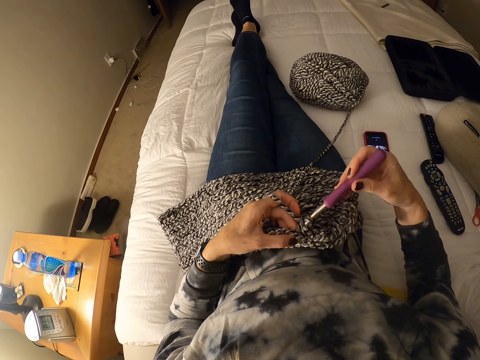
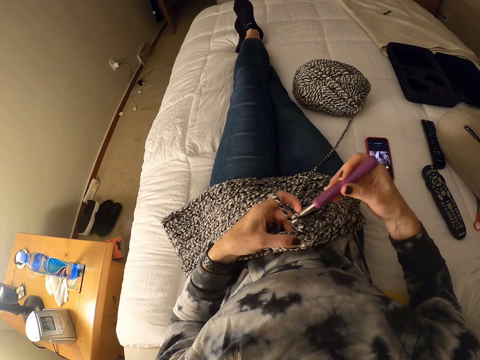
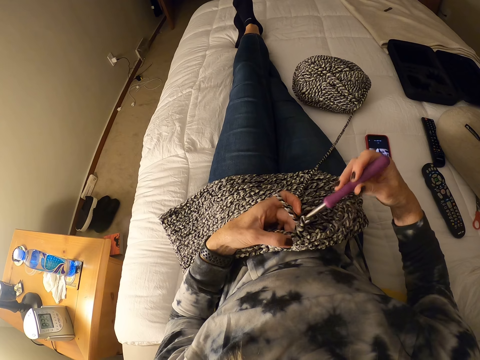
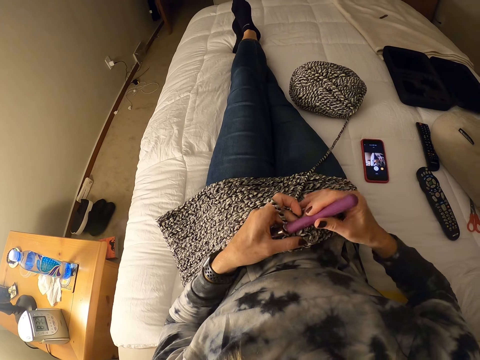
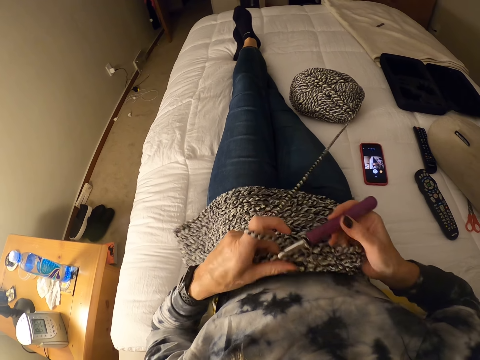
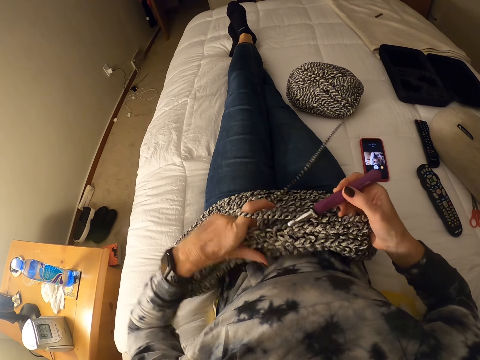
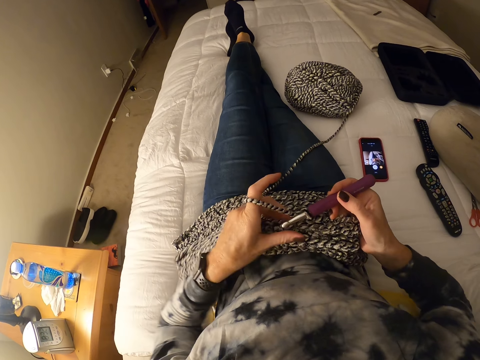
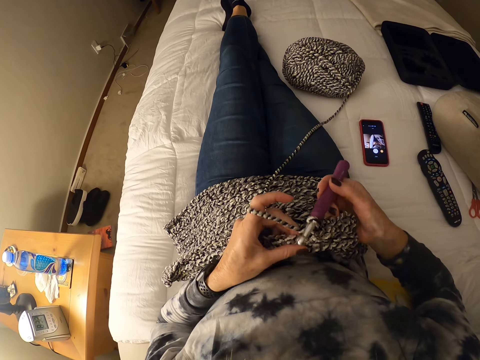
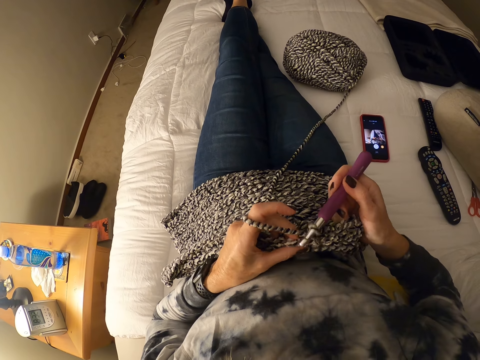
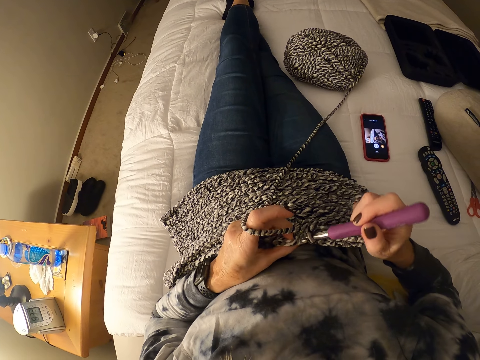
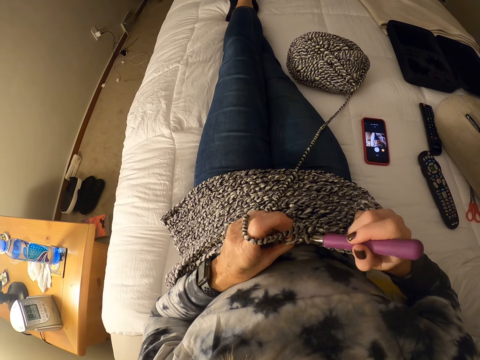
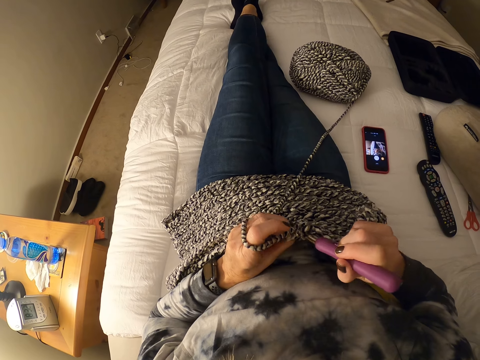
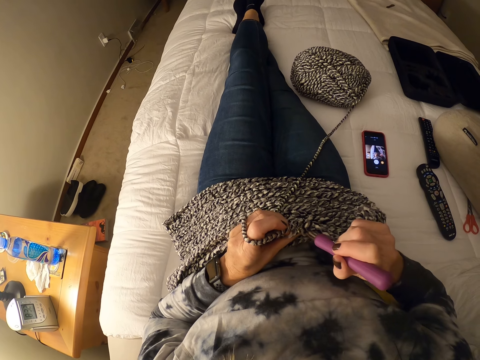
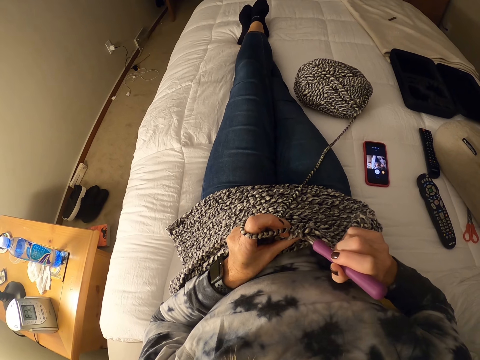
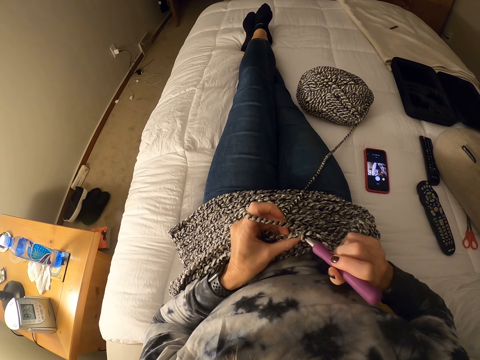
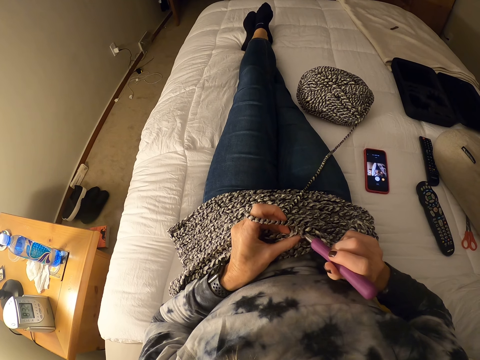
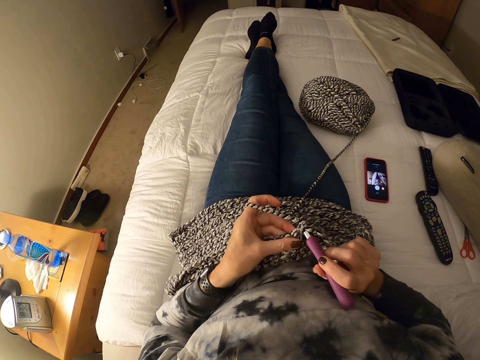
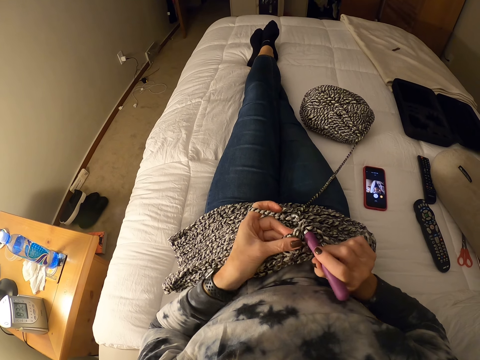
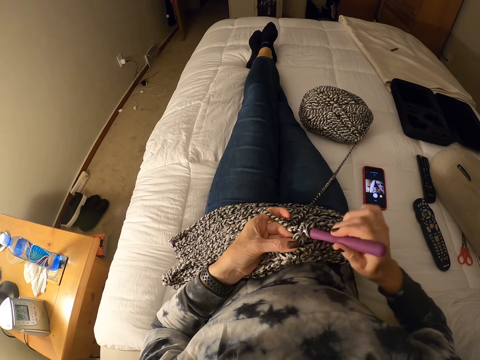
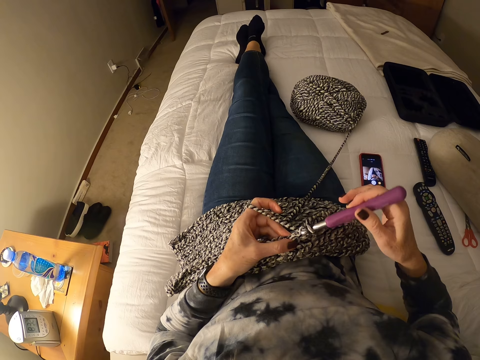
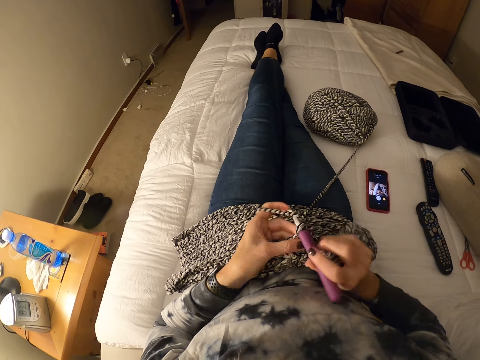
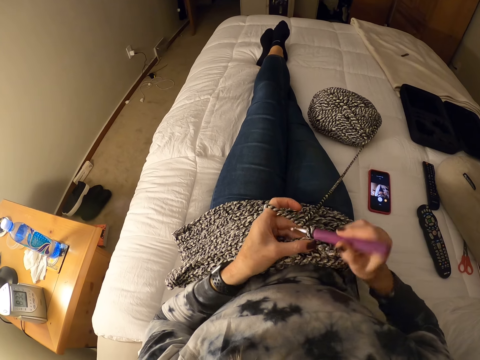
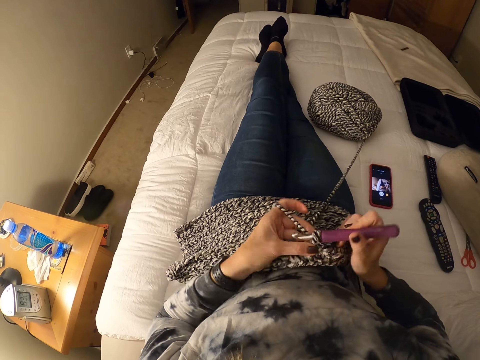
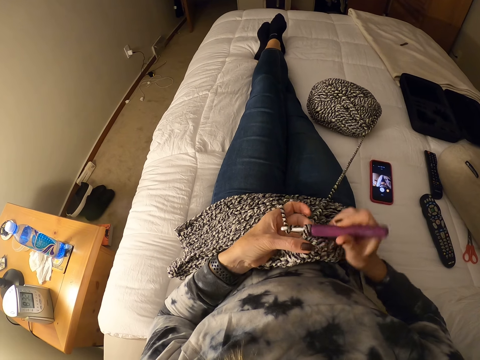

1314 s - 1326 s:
The camera wearer adjusts the crochet on her body. She crochets with yarn and the crochet hook.

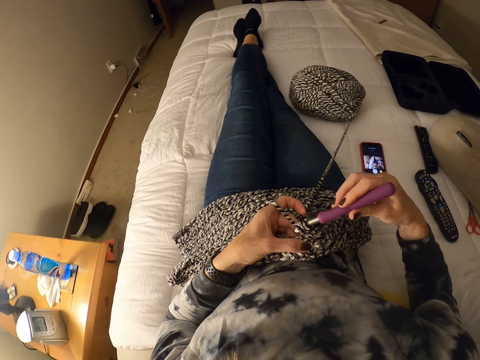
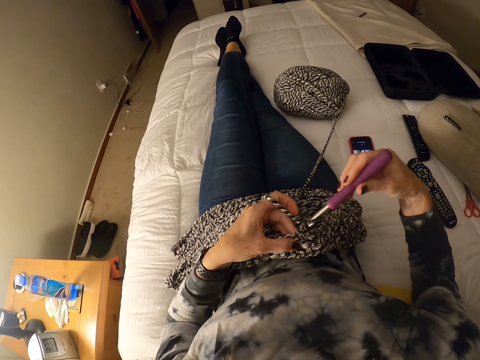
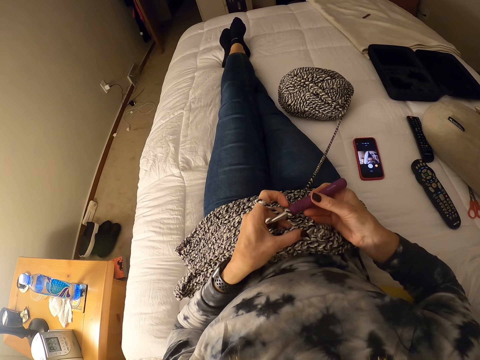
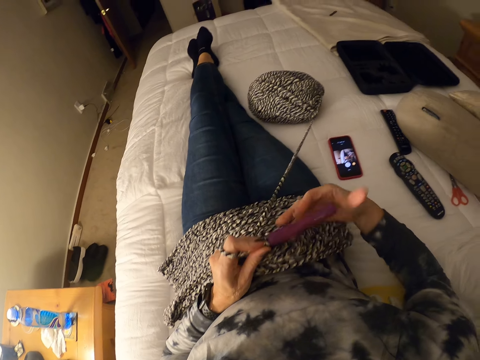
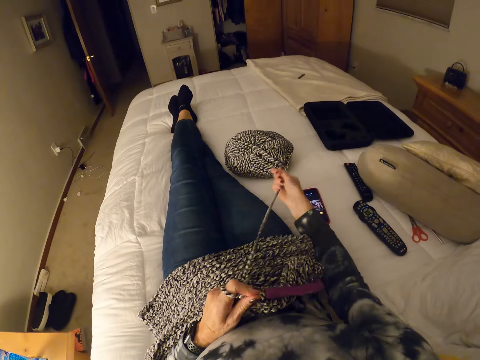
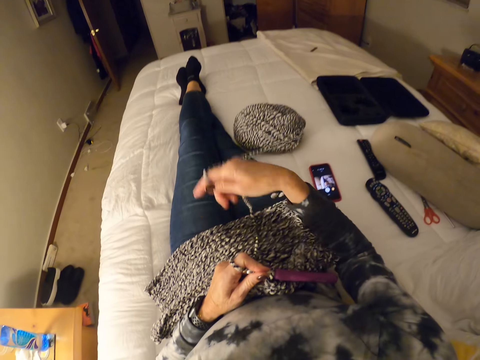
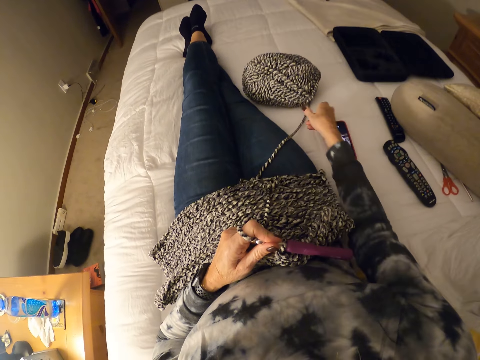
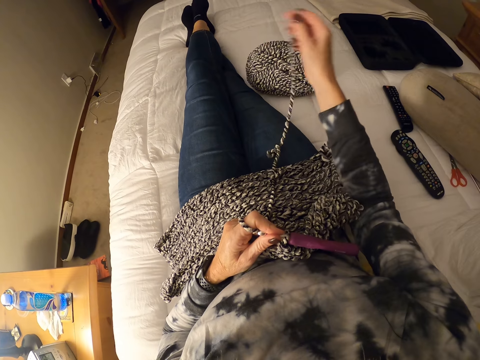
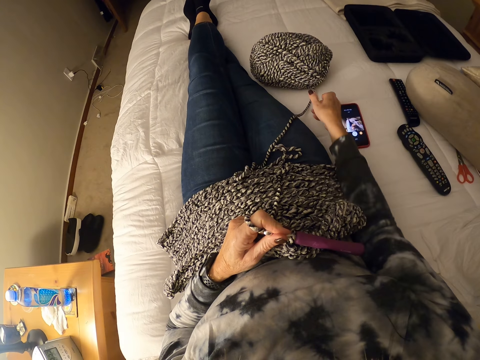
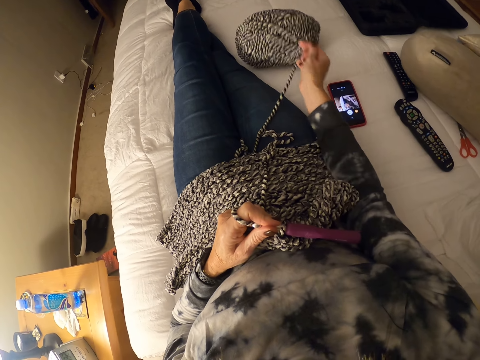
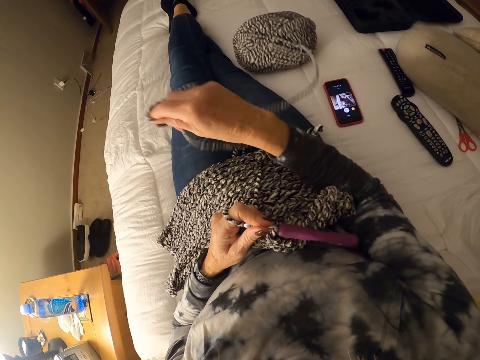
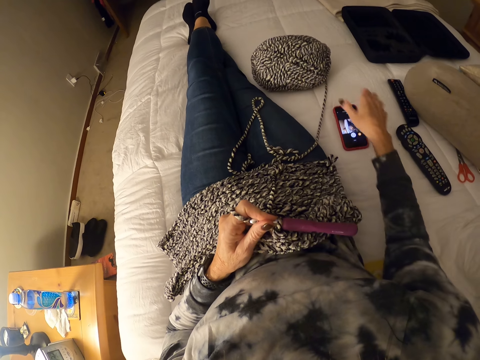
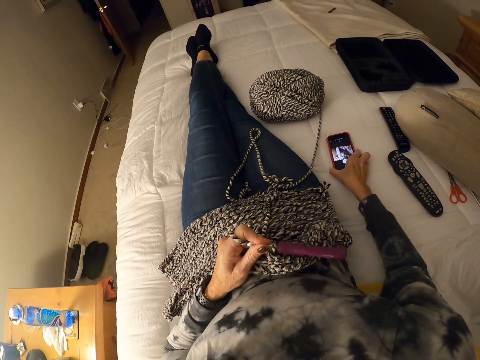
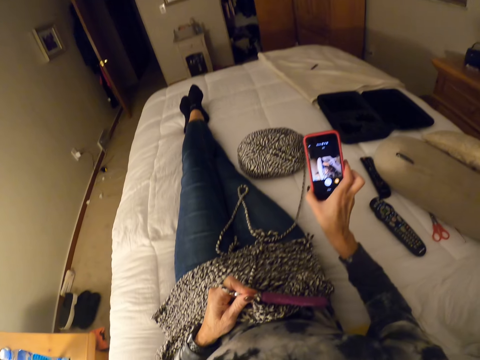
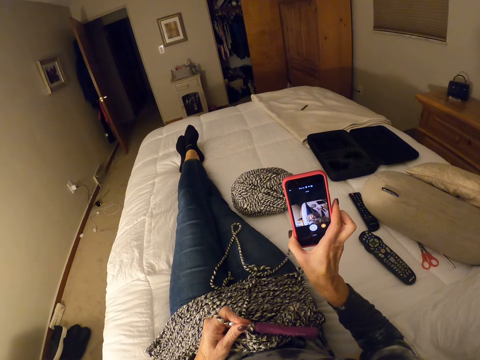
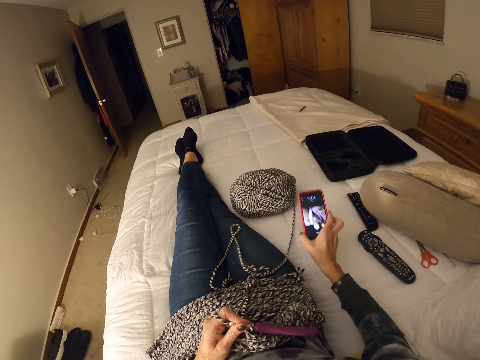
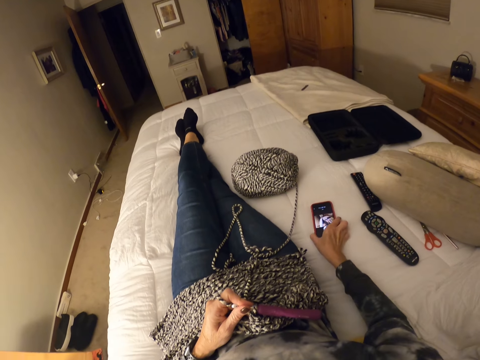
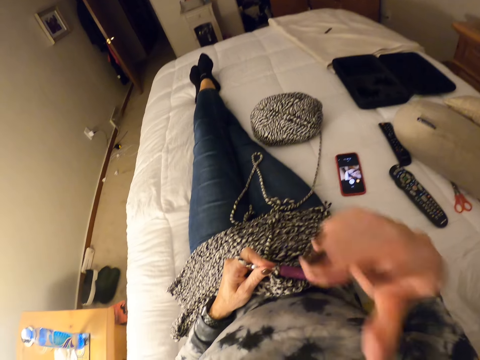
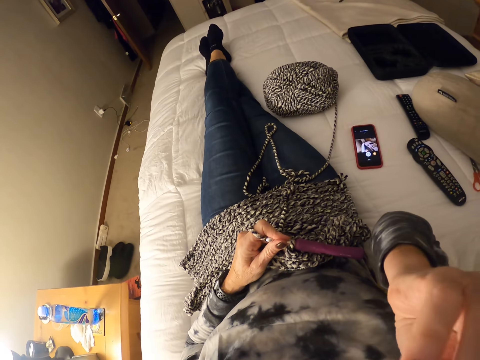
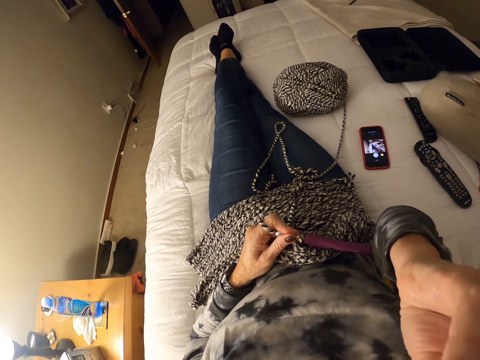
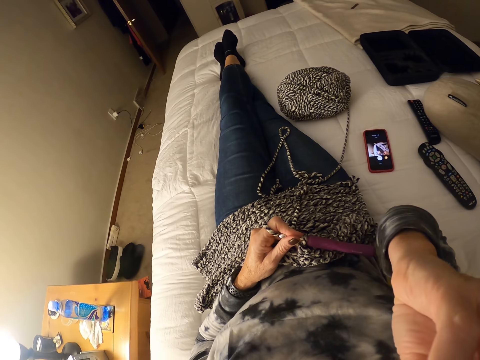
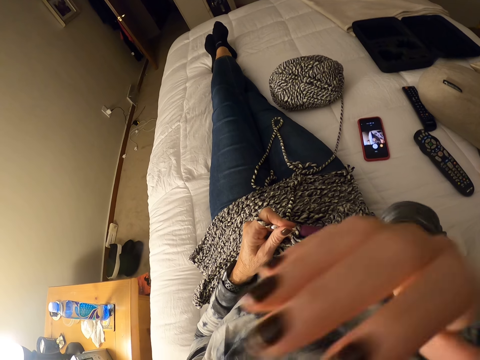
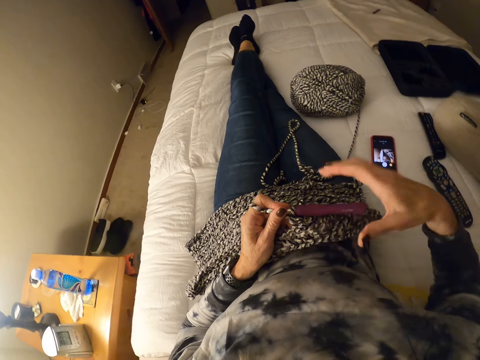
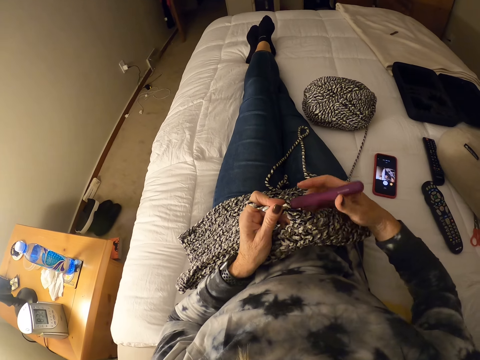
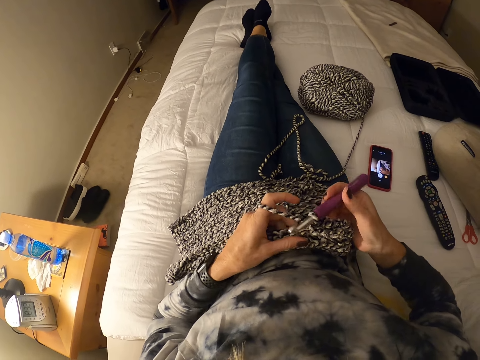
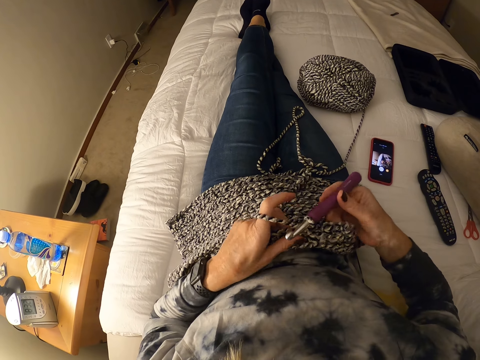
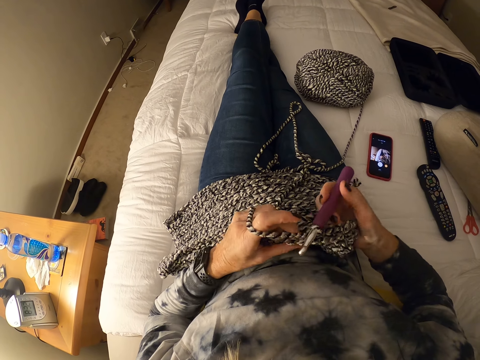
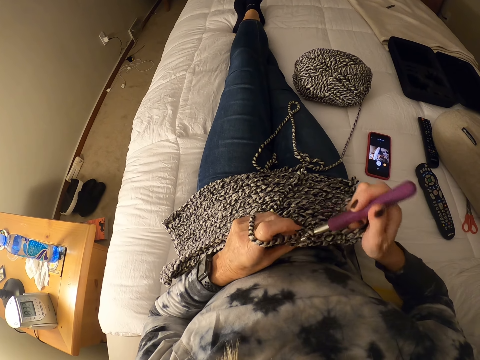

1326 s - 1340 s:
The camera wearer holds the crochet hook with her left hand. She releases yarn from the bundle on the bed with her right hand. She pulls the yarn towards her. She picks up her phone from the bed and looks at her phone. She drops her phone on the bed. She touches her face with her right hand. She scratches her head. She passes the crochet hook to her right hand. She knits a mat.
